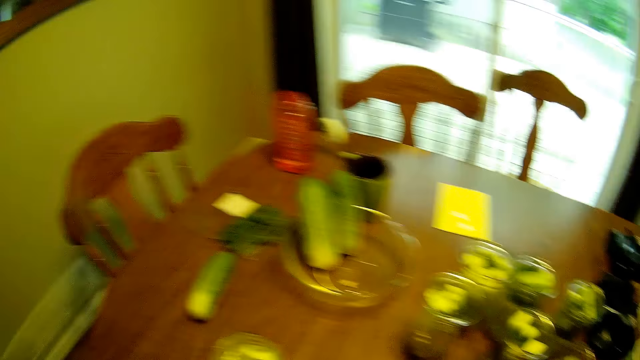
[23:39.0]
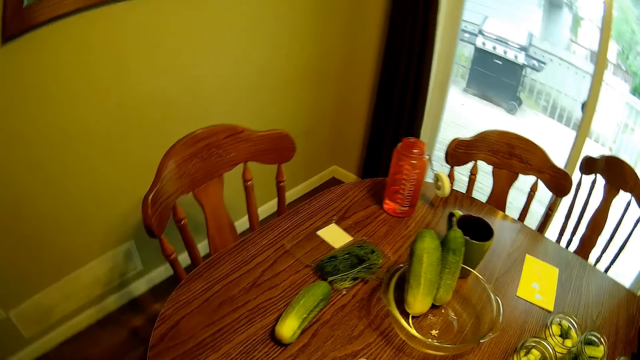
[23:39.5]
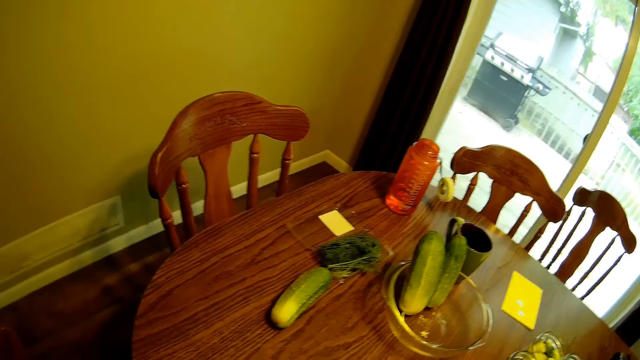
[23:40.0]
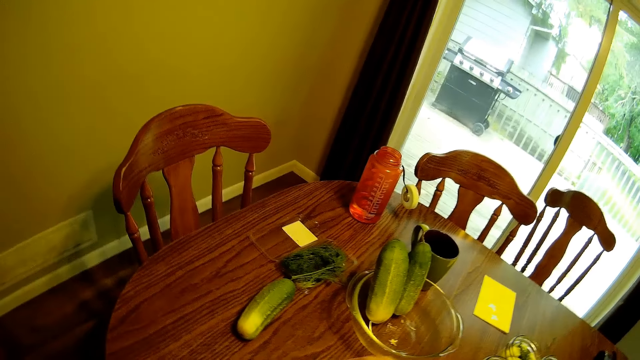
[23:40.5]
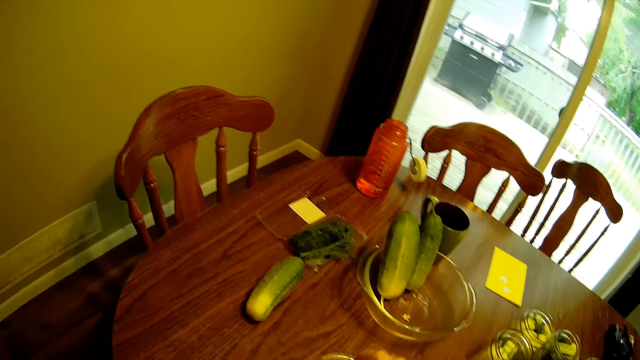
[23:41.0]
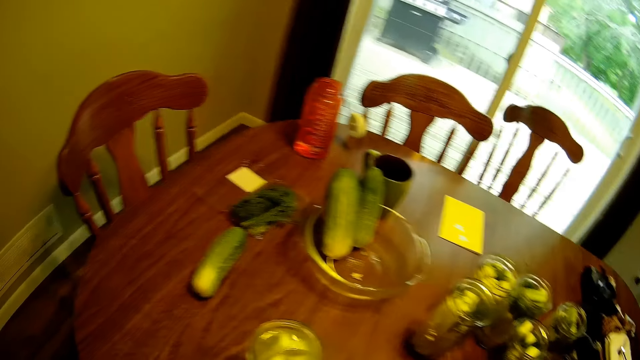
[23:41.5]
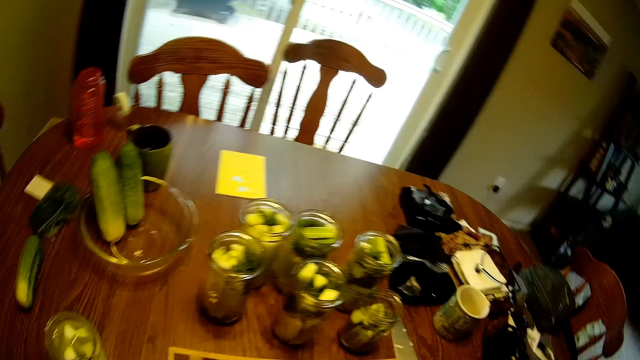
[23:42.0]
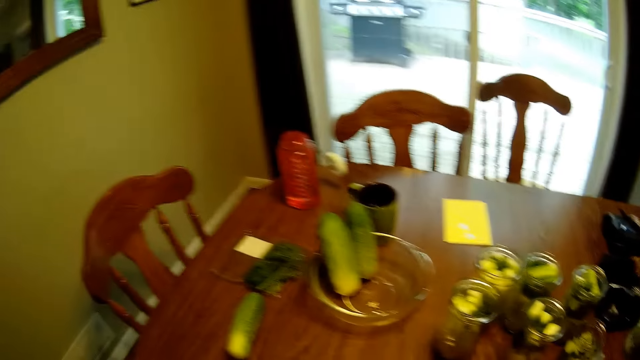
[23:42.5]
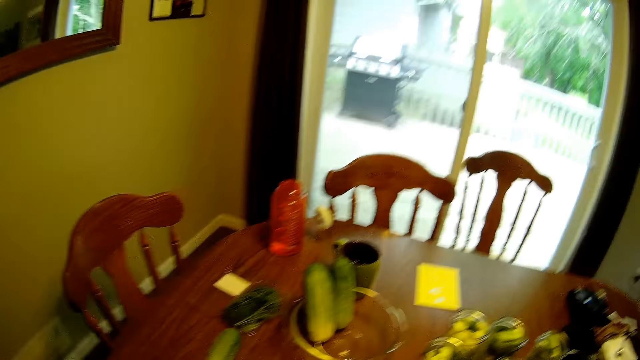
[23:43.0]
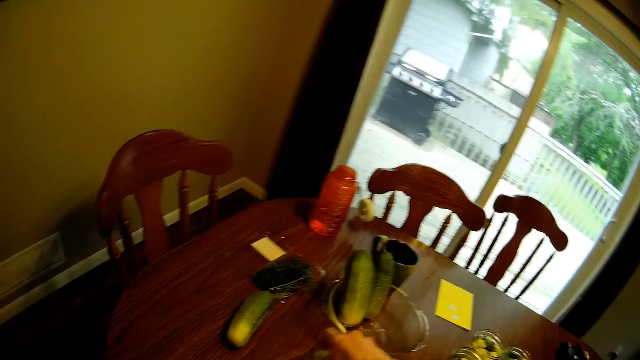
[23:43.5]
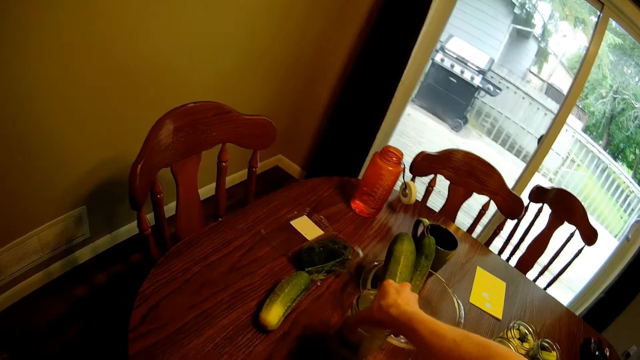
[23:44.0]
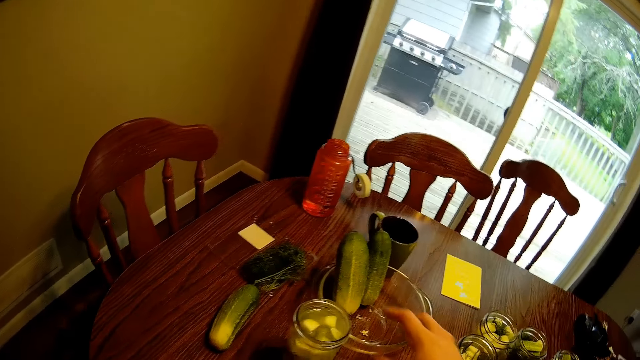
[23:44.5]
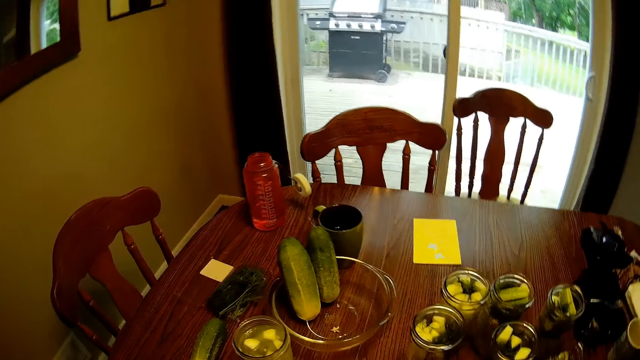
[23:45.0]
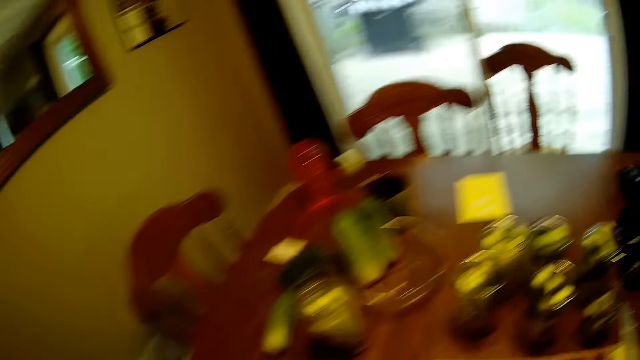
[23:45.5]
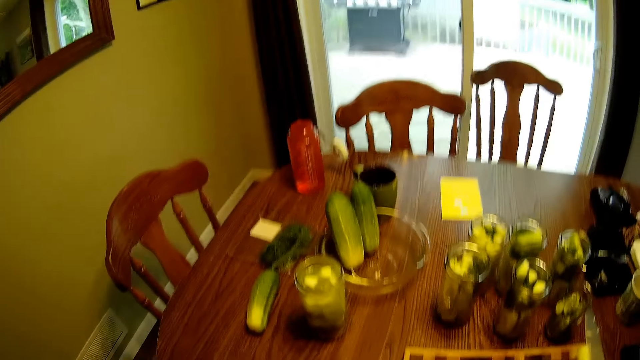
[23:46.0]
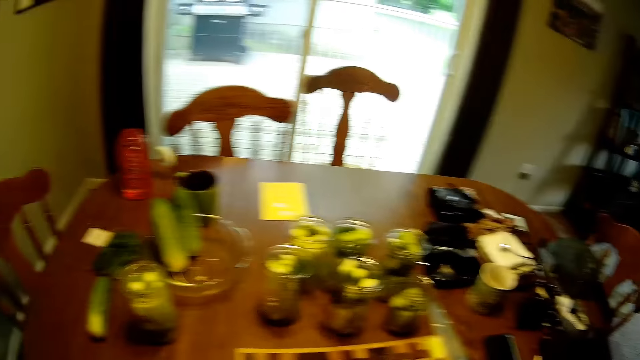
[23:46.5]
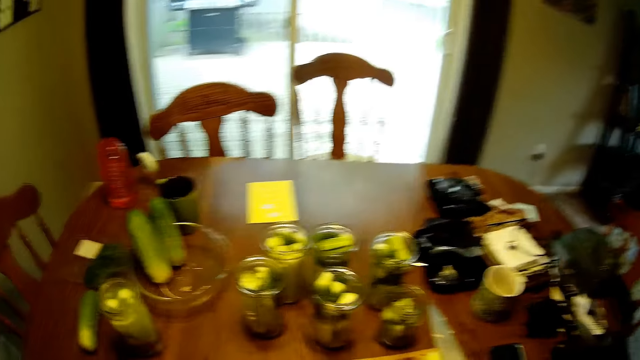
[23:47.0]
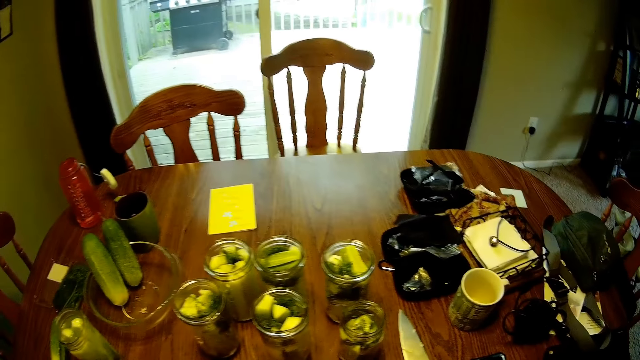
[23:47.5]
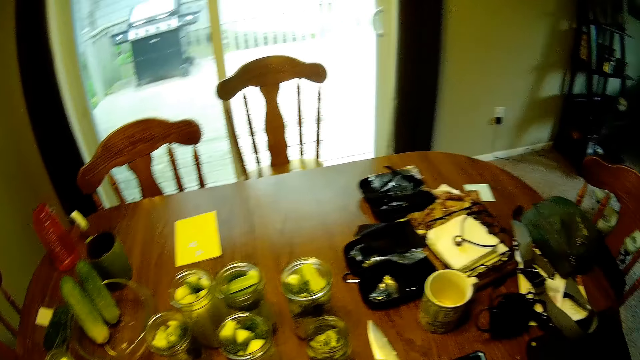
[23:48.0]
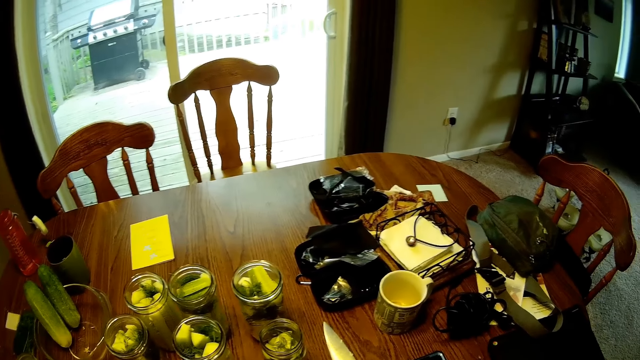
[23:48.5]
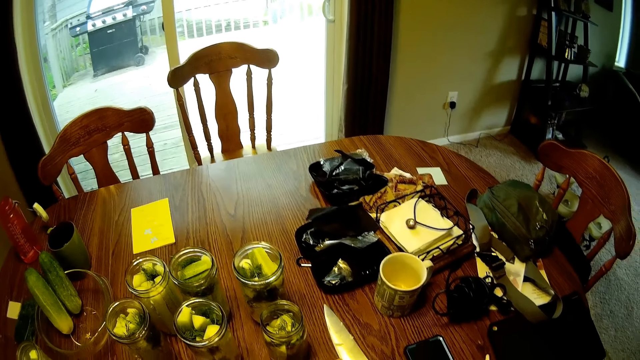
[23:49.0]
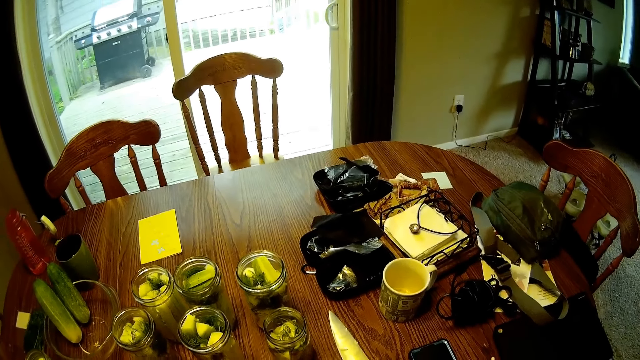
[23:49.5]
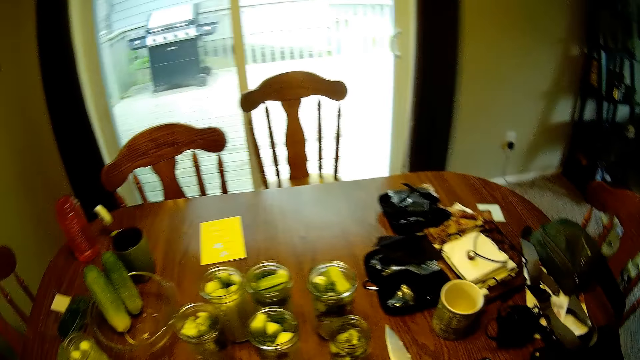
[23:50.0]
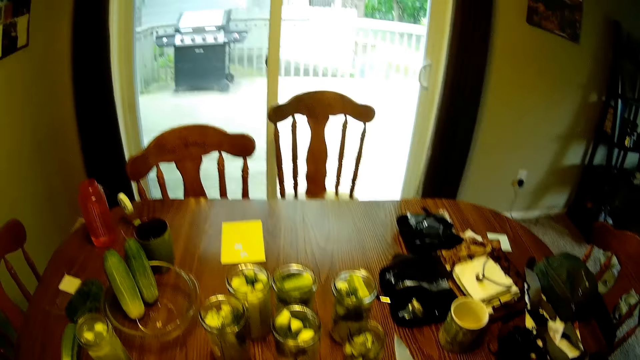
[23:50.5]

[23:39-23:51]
The camera wearer moves the glass jar on the dining table. They place the glass jar on the table. They look around the table.
